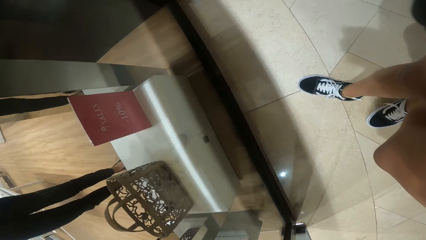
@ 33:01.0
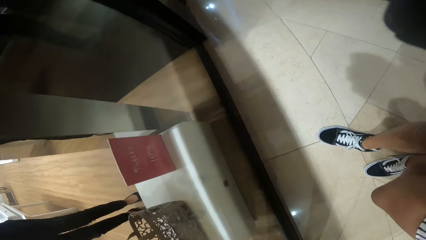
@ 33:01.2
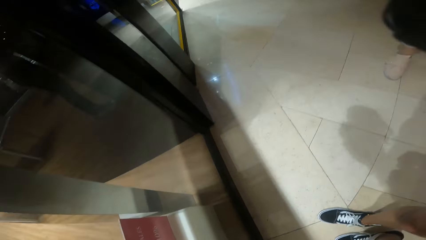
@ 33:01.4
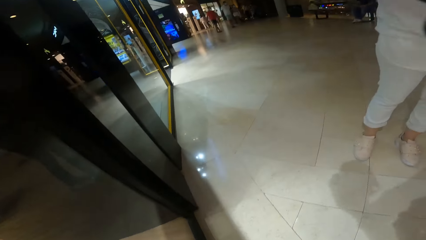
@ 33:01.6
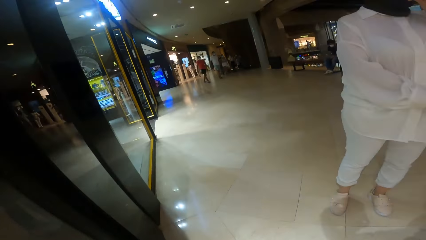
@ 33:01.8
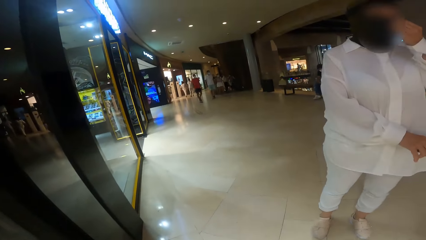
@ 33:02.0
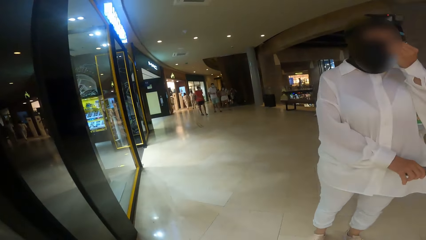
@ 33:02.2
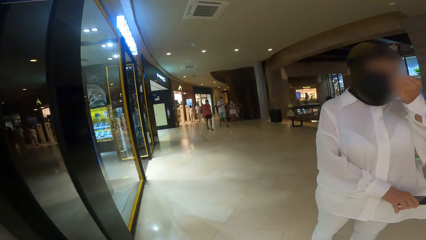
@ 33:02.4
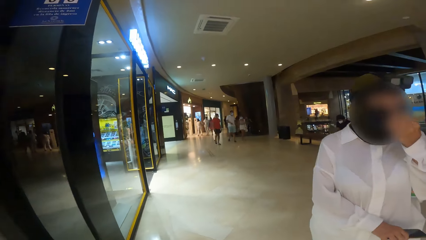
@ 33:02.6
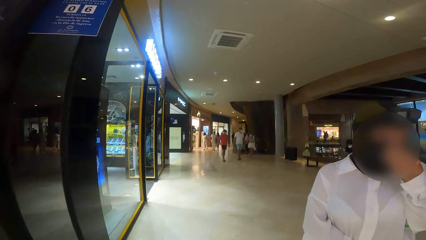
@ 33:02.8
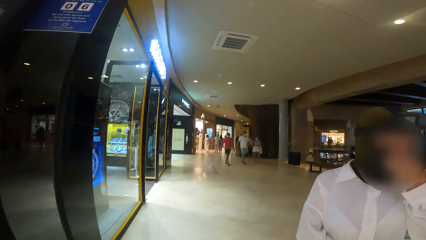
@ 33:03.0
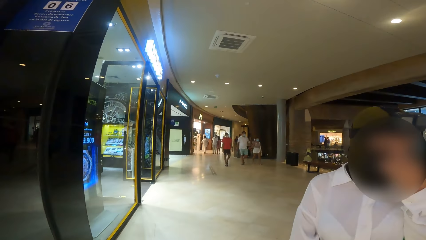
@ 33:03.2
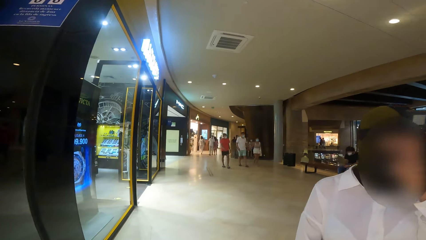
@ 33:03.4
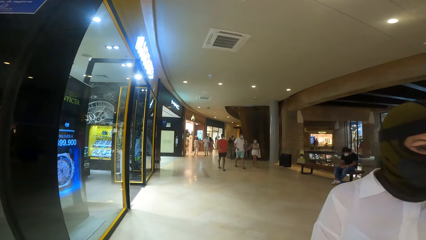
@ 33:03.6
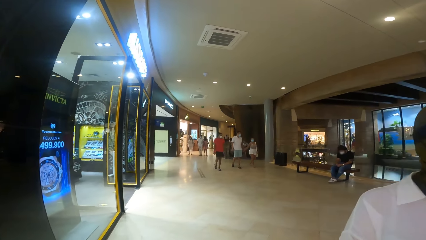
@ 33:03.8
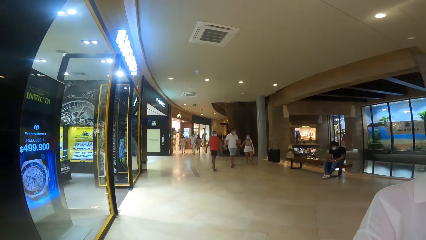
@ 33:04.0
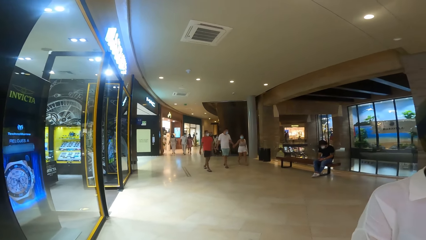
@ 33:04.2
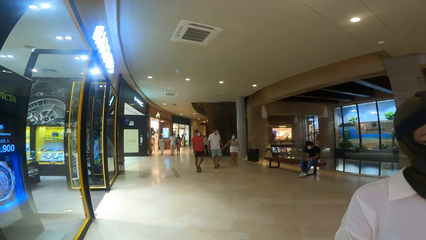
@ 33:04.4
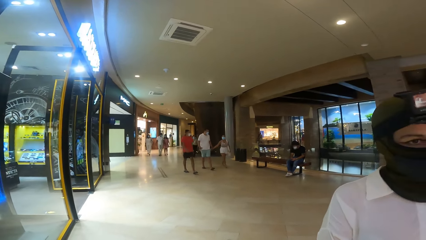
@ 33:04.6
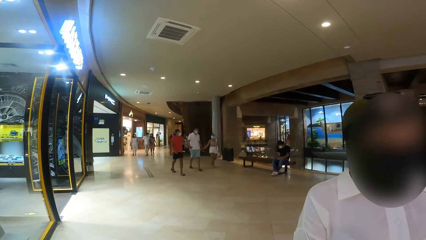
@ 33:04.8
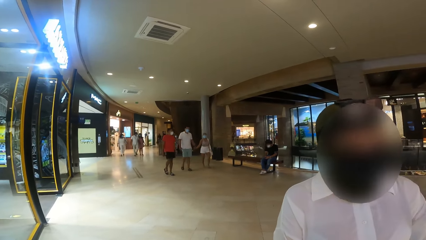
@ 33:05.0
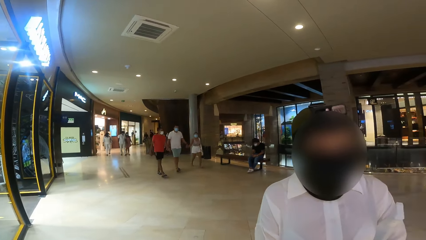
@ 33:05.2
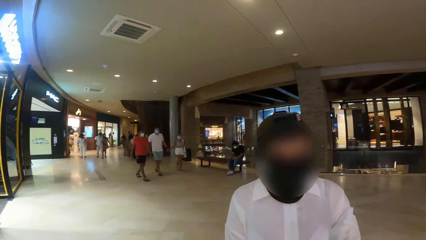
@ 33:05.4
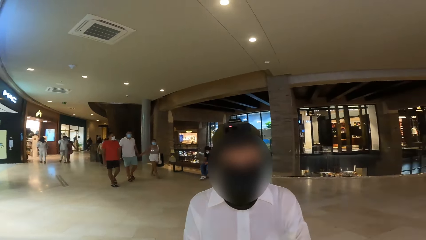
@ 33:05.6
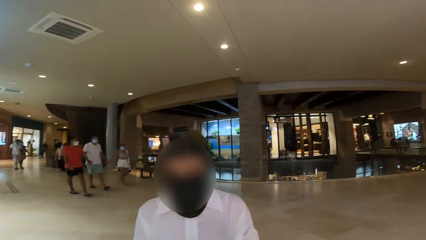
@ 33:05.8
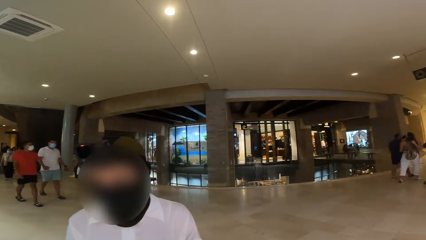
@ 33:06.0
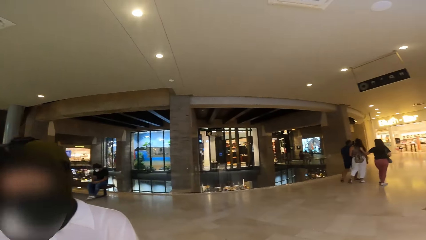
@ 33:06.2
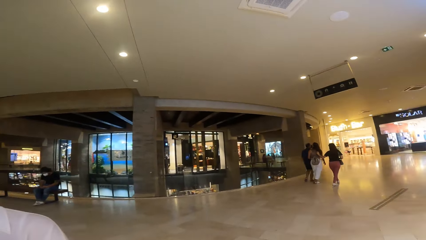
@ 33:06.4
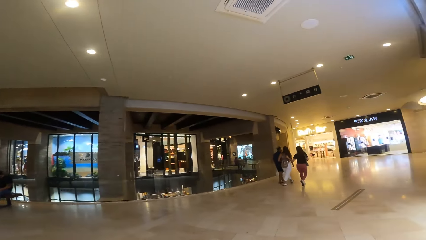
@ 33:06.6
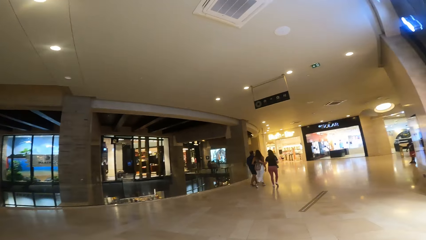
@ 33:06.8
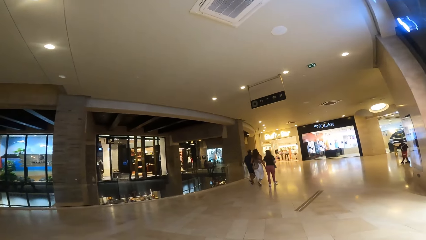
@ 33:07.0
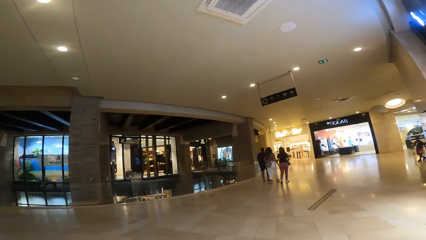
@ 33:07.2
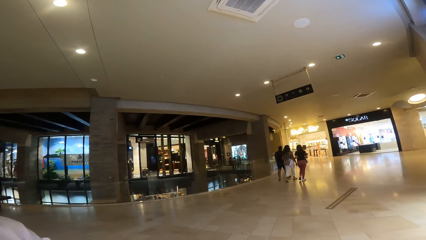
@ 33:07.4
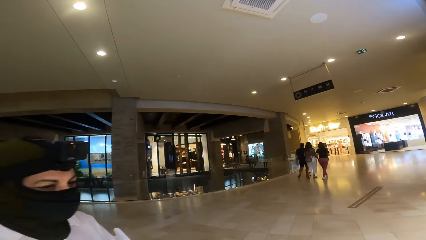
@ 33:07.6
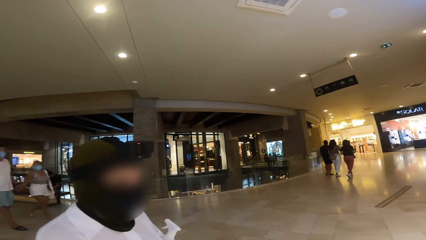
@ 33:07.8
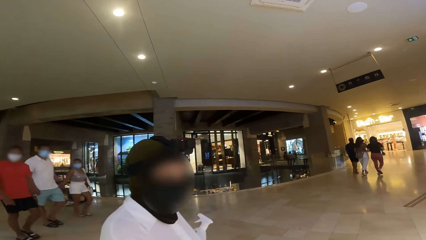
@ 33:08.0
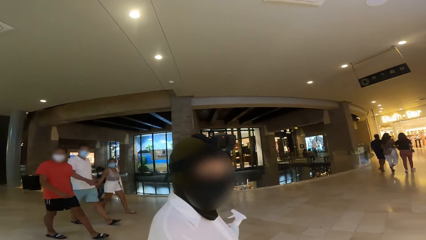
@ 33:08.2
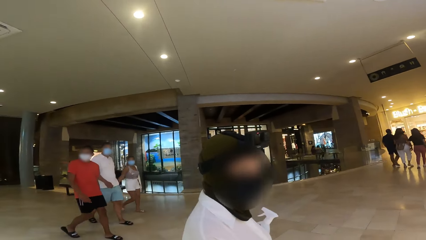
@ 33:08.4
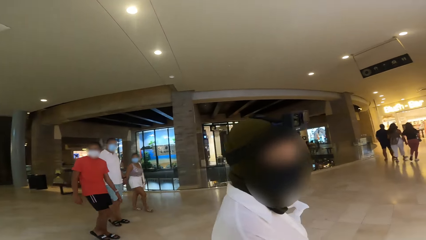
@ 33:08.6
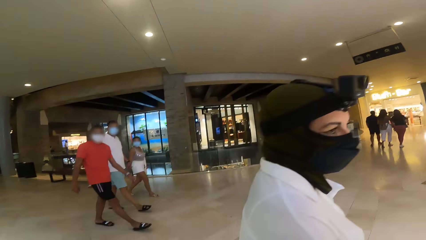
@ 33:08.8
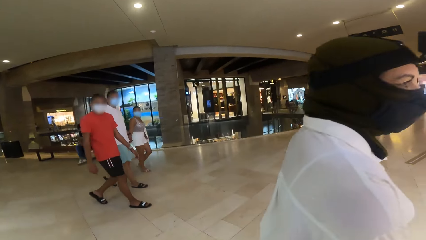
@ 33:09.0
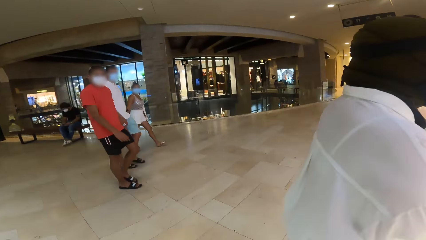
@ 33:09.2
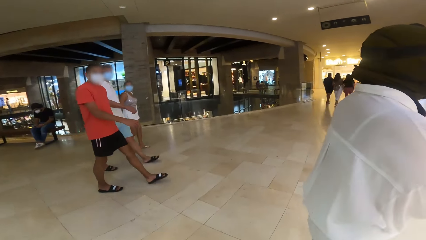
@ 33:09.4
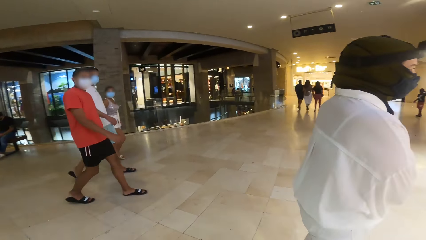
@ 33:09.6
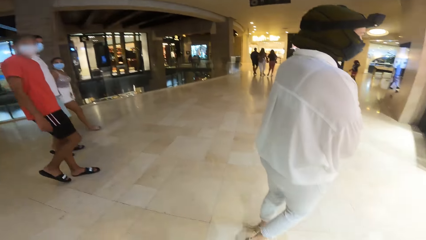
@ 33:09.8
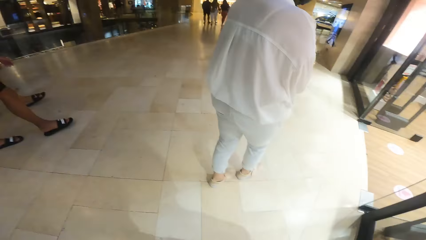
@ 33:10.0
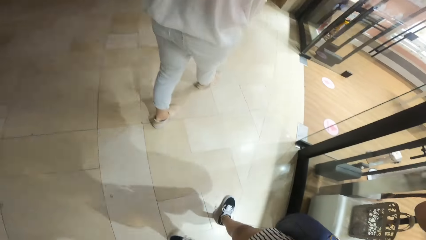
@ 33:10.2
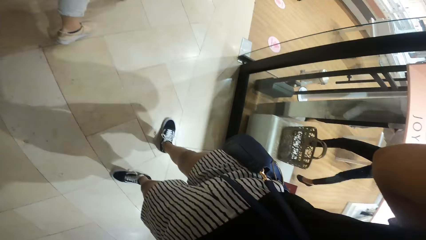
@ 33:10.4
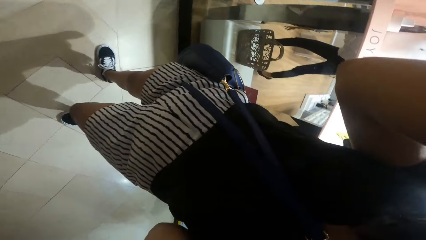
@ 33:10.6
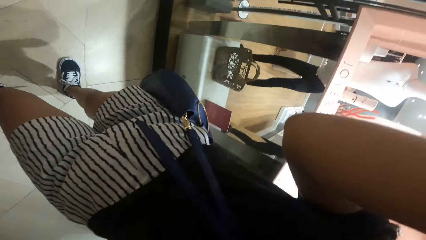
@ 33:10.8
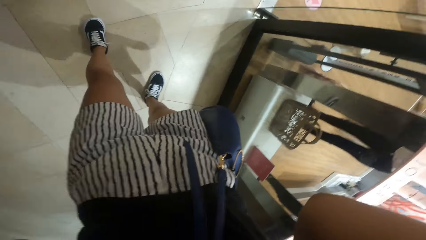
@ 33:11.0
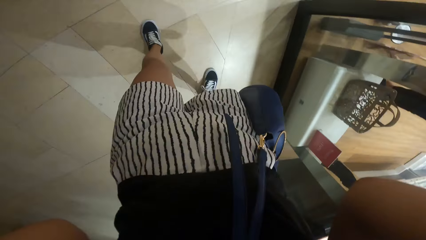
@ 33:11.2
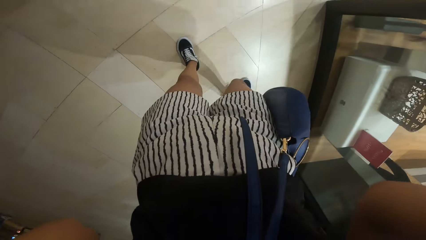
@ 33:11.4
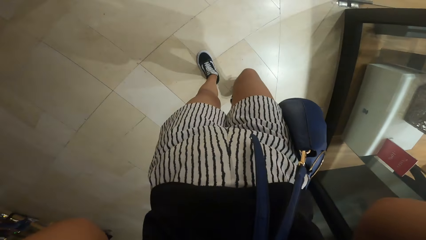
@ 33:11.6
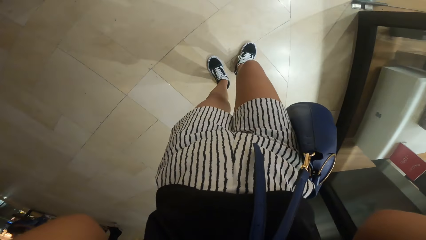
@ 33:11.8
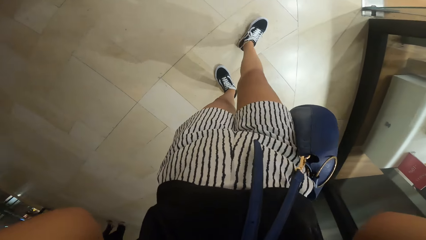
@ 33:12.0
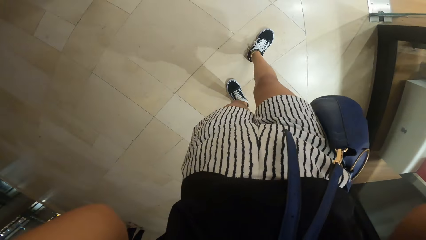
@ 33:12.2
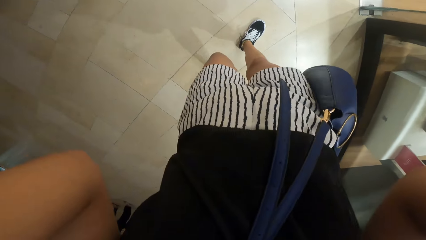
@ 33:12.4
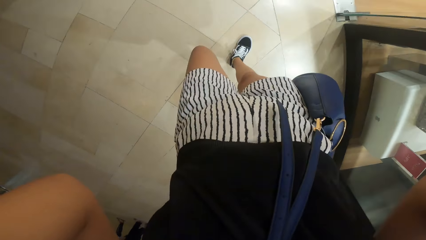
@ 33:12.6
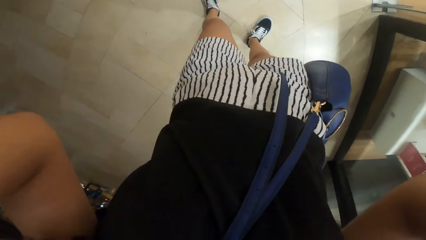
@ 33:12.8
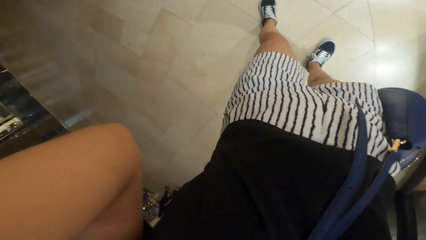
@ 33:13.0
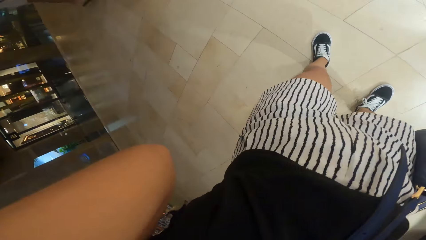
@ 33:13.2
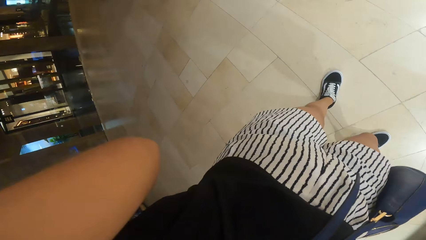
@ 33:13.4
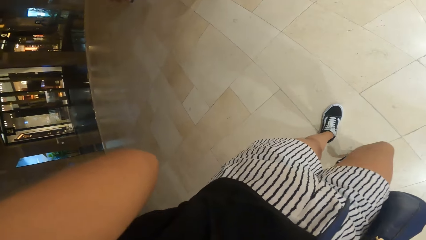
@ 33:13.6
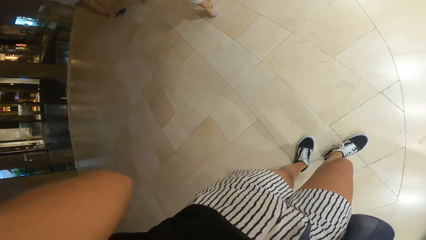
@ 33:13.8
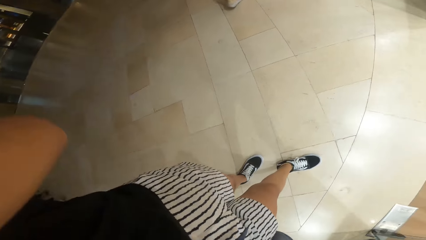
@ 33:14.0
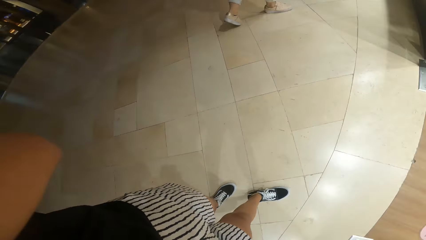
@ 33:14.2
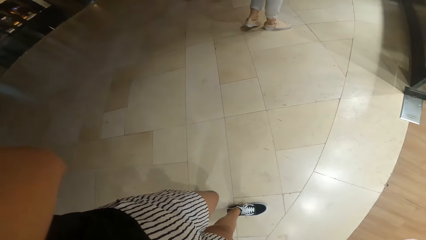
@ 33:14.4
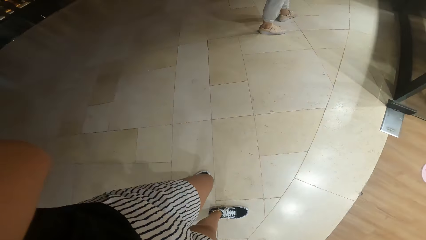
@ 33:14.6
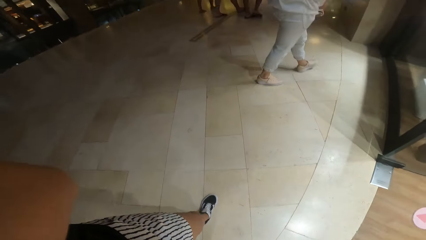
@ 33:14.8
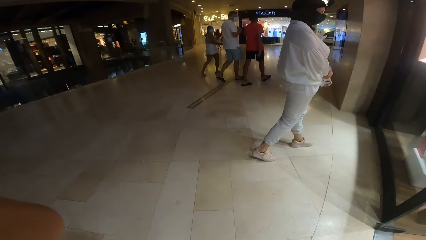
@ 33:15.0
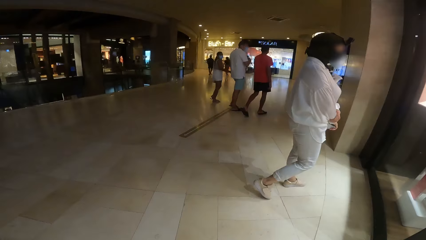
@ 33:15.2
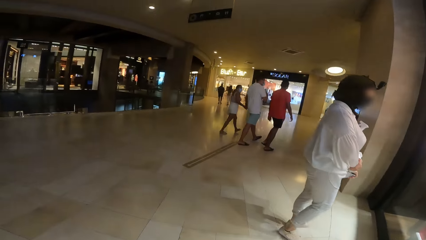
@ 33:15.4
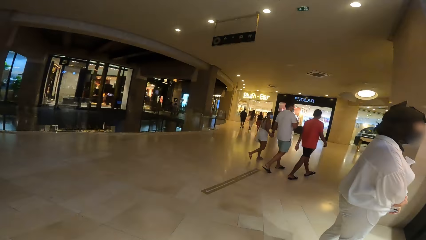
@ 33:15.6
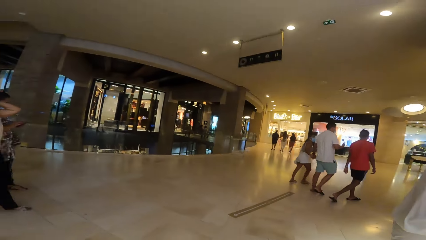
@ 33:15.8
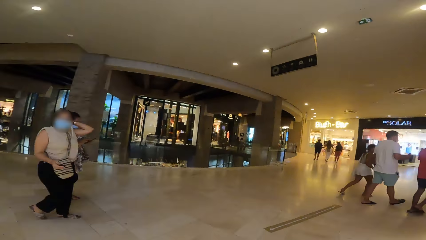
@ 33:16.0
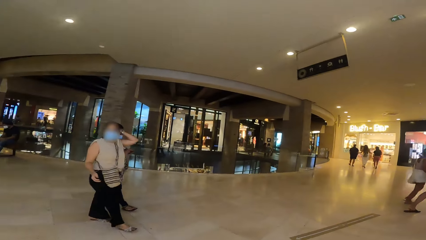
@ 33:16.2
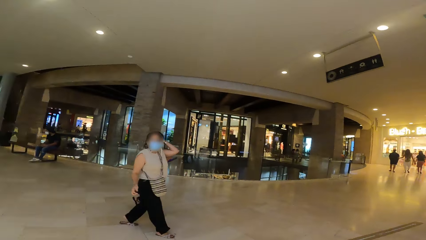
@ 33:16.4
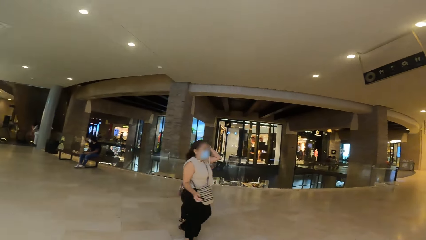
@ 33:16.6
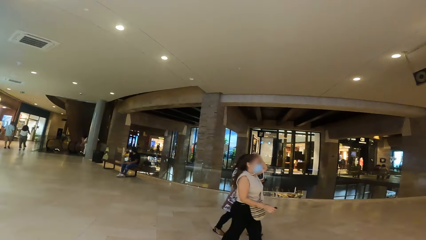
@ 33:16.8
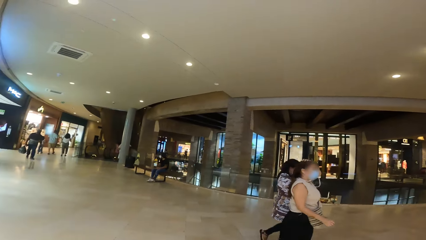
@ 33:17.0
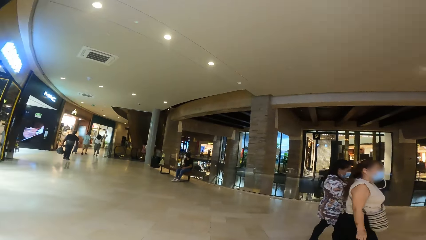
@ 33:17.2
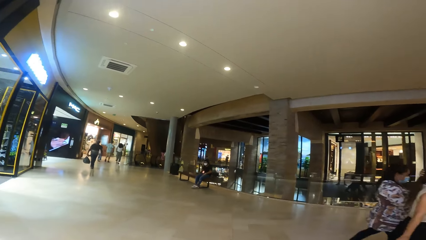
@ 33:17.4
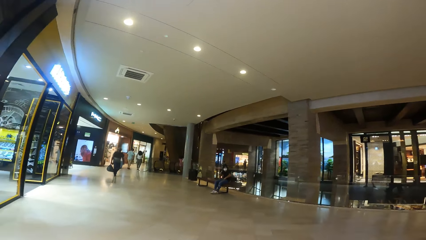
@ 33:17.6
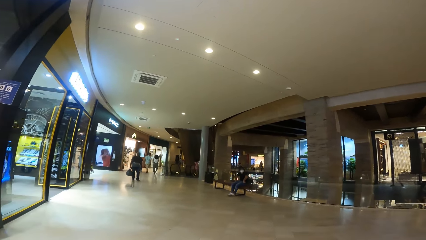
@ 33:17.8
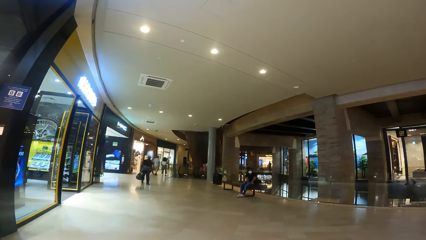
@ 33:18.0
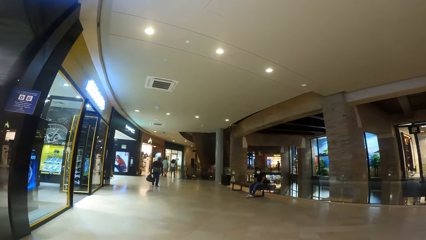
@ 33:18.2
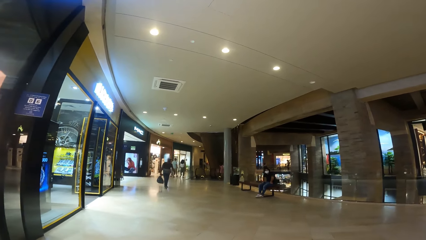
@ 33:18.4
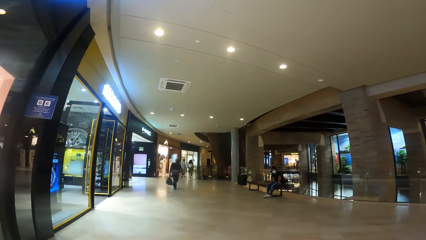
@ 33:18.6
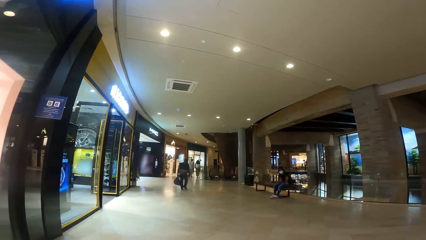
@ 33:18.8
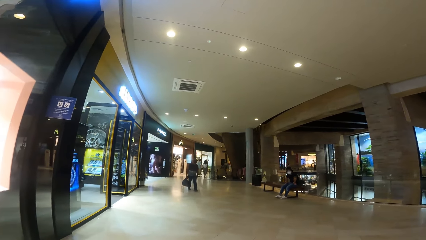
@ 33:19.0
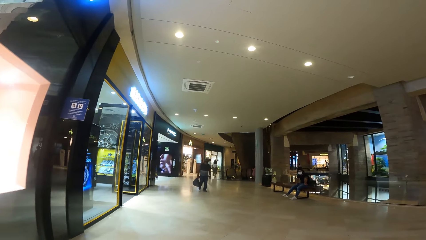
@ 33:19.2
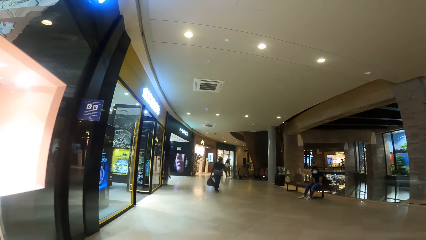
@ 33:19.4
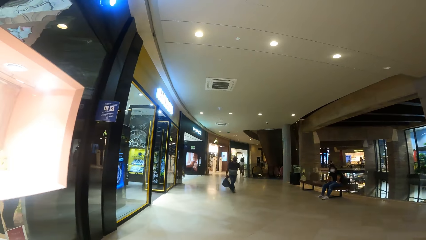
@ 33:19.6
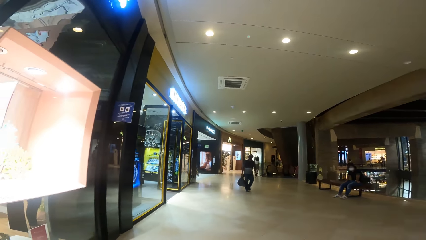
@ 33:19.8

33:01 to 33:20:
The woman adjusts the facemask on her face with her left hand. Another woman interacts with a man. The first woman walks past the camera wearer. The other woman walks past the camera wearer. The man walks past the camera wearer. Another man walks past the camera wearer. The camera wearer adjusts the camera on her face with both hands. She walks in the area. A third woman walks past the camera wearer.
